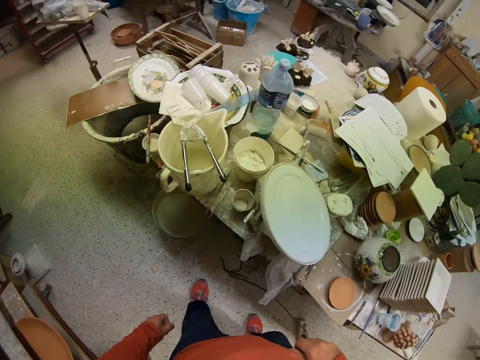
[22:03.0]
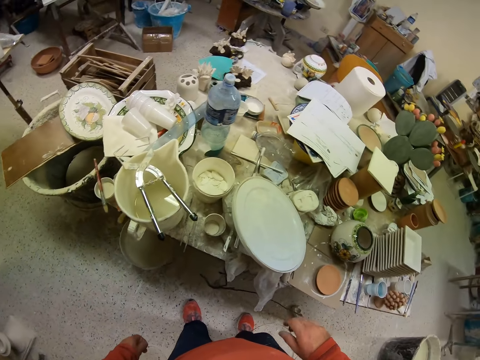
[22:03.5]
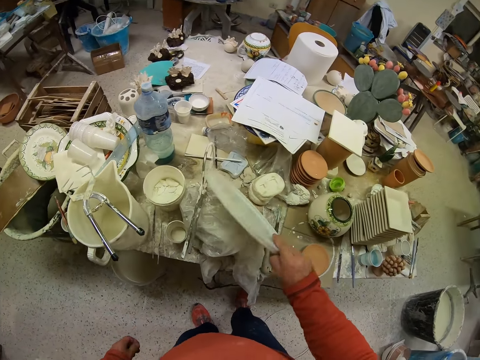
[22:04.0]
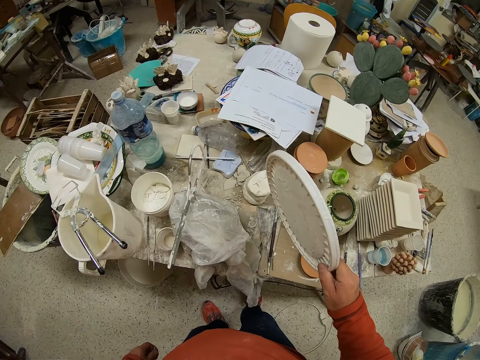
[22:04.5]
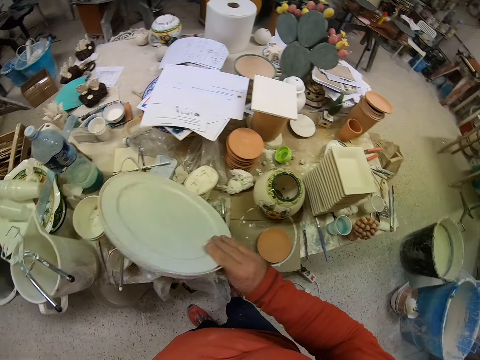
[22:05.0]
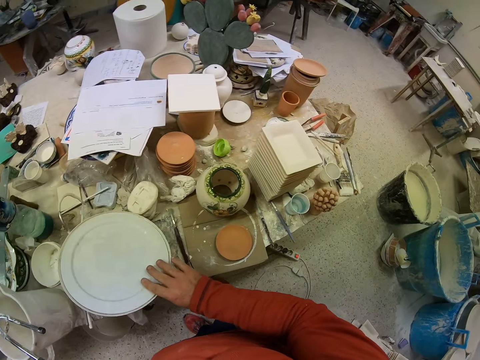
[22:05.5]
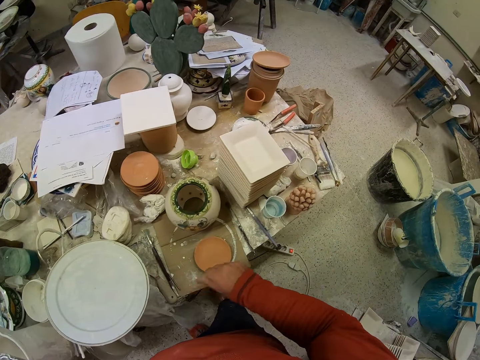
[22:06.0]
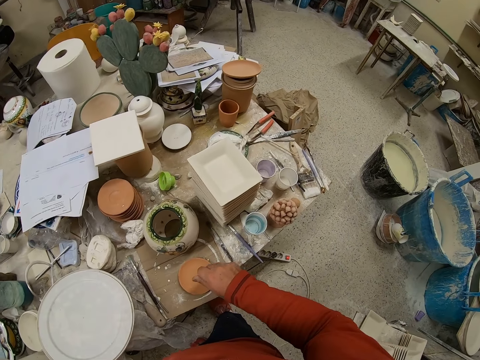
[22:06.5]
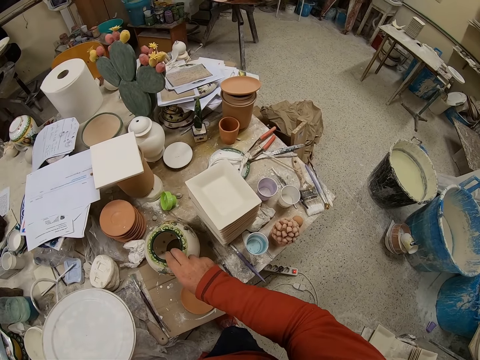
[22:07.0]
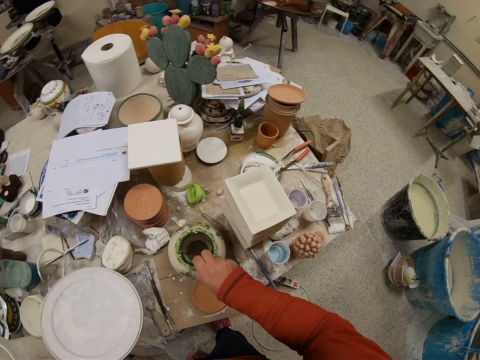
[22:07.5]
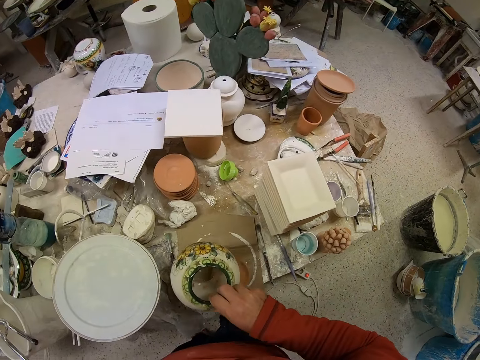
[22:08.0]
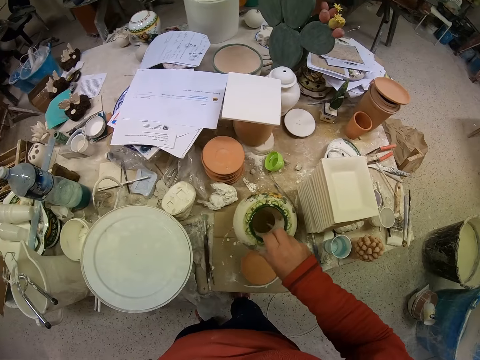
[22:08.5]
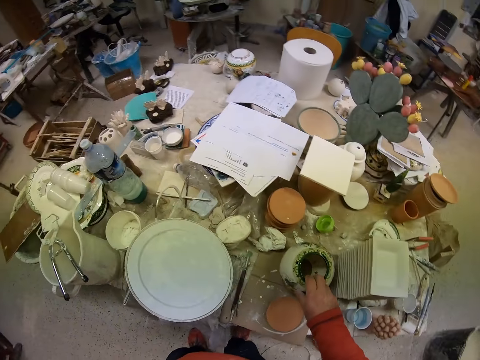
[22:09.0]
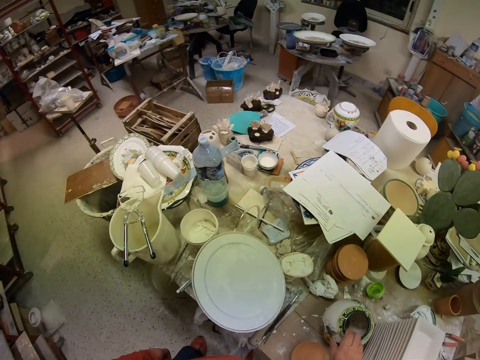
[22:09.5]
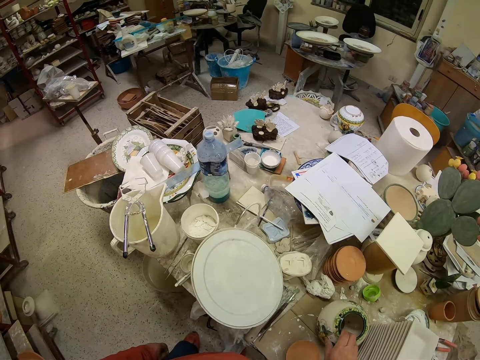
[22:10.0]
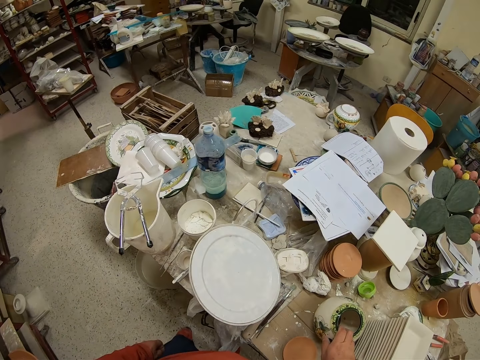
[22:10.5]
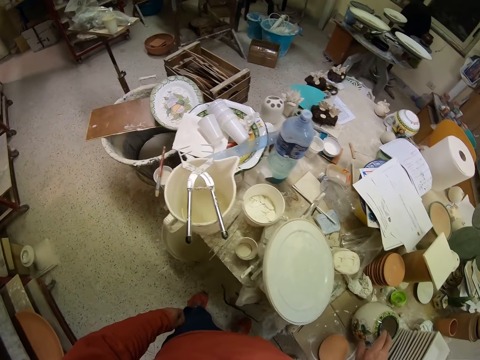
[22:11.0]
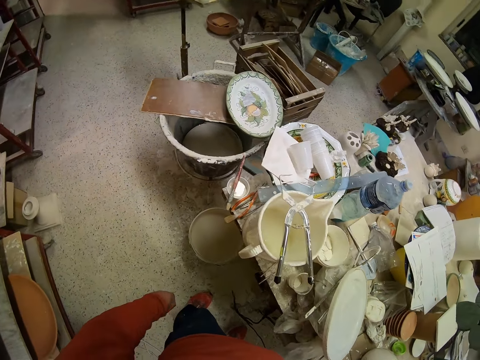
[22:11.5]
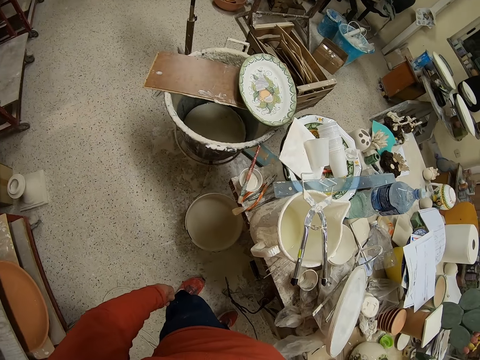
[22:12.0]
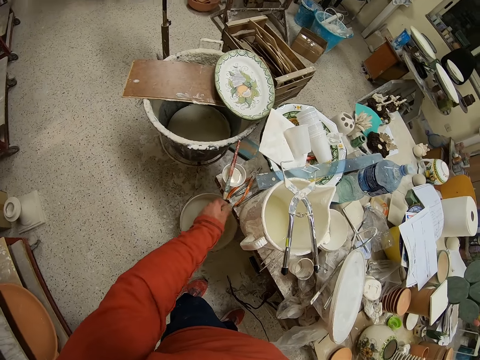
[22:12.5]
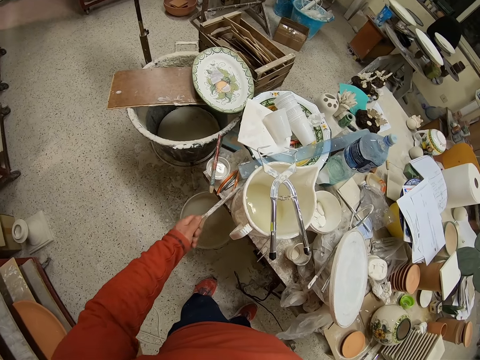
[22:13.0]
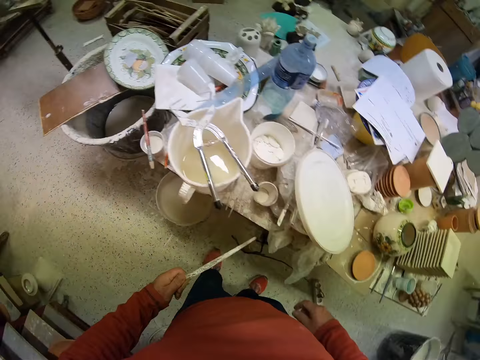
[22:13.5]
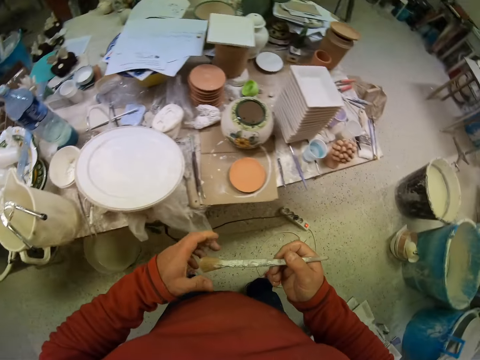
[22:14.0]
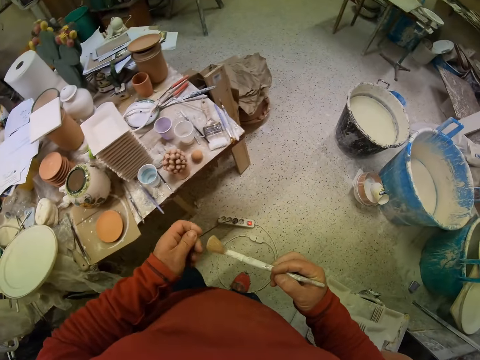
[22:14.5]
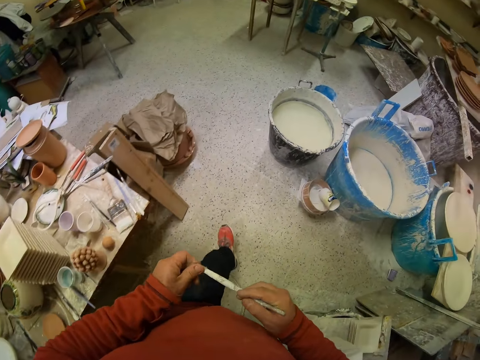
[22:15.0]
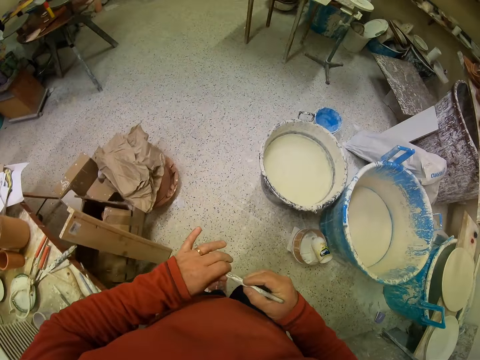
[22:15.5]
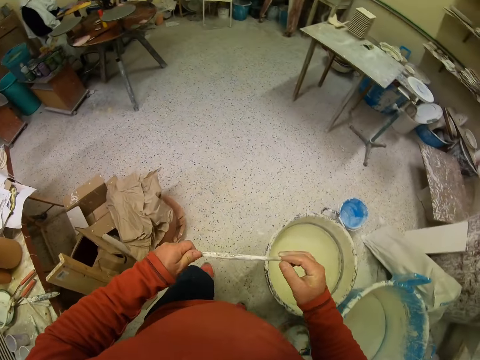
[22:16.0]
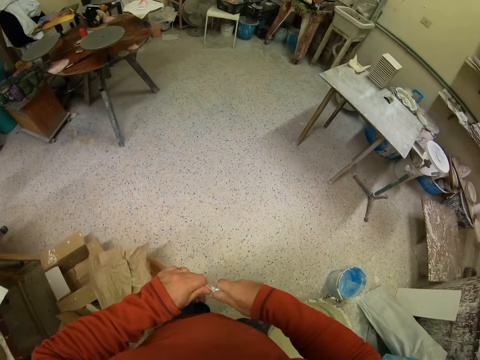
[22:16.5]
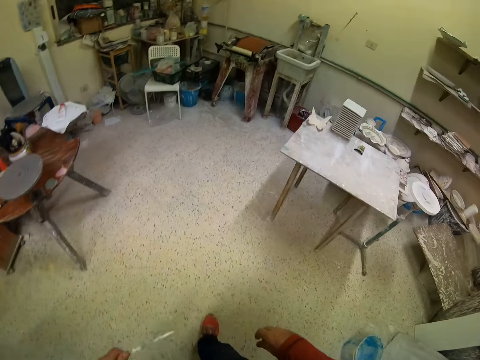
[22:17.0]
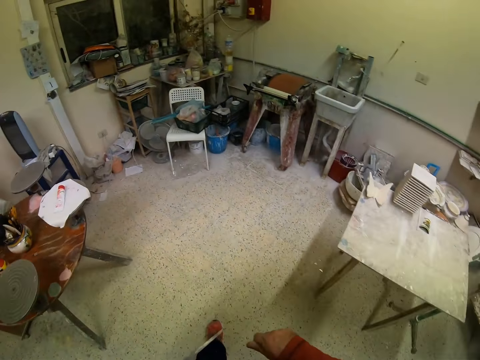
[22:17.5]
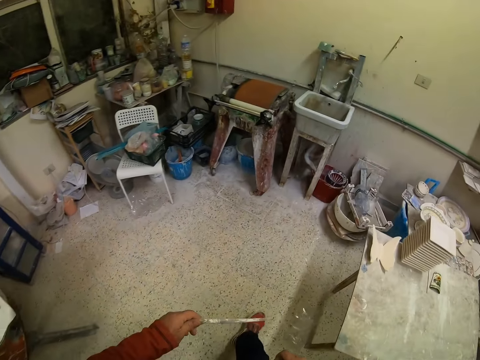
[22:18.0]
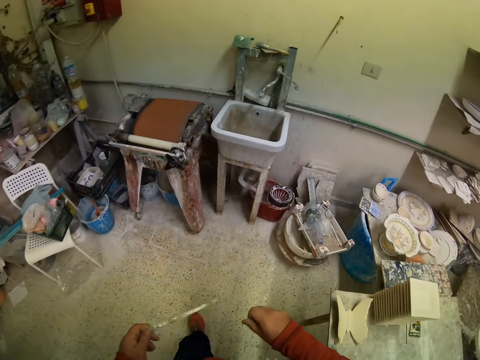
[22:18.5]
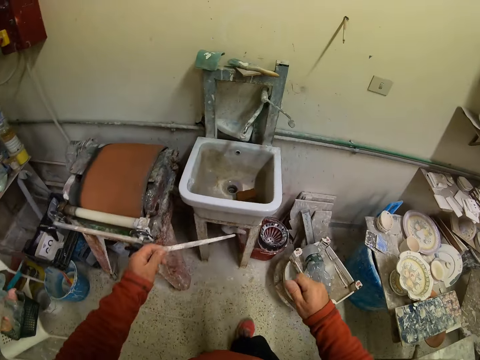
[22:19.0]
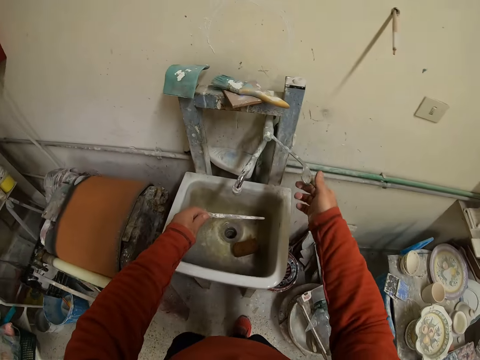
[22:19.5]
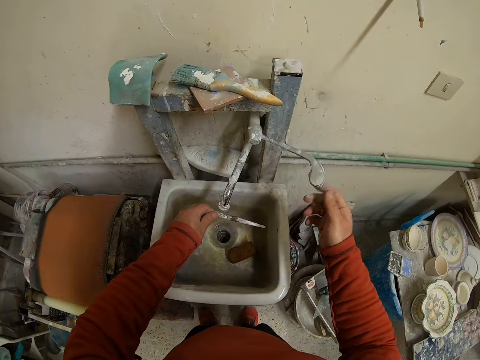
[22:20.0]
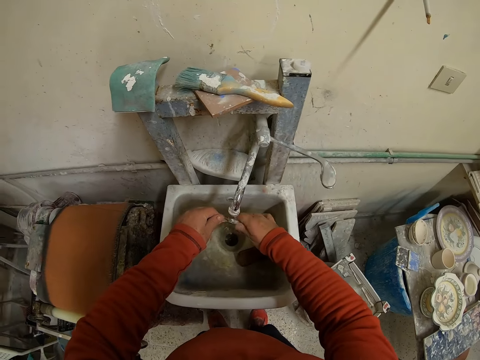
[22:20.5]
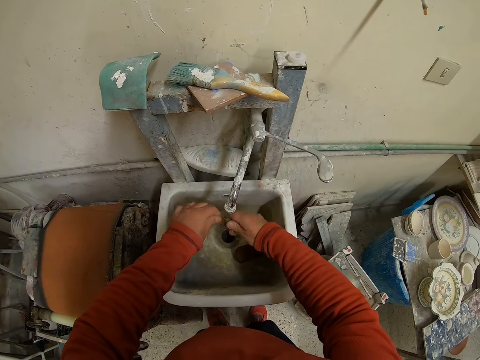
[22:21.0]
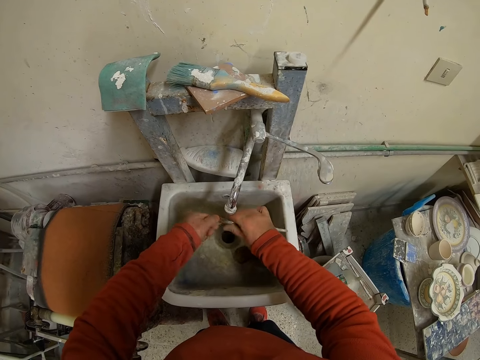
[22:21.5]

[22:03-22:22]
The camera wearer picks up a bucket lid. They put the lid down. They lift a ceramic vase or pot. They put the pot down. They pick up a brush. They clear the brush. They clear the brush again. They wash the brush in a sink.

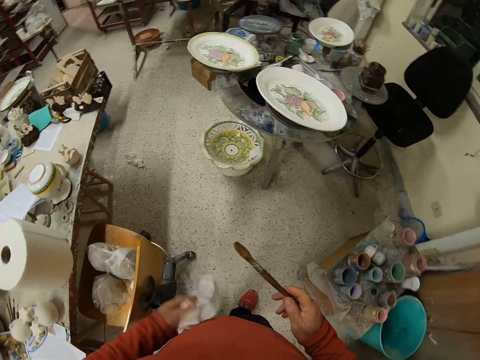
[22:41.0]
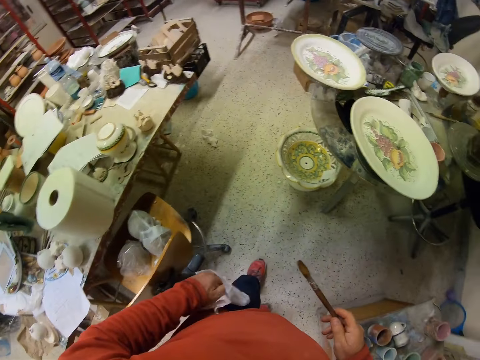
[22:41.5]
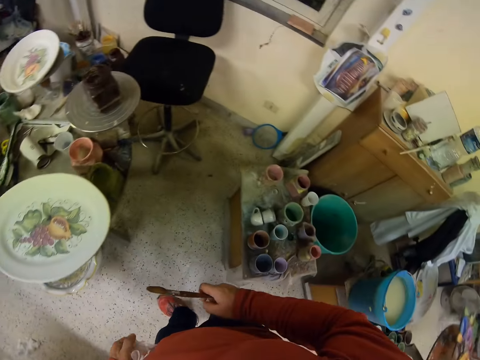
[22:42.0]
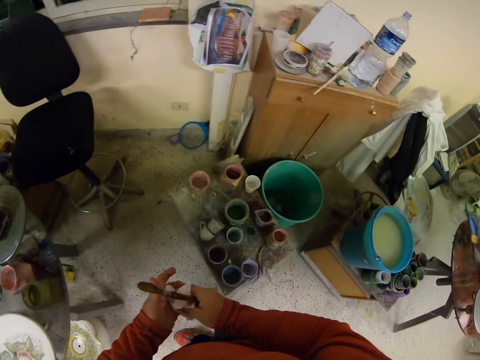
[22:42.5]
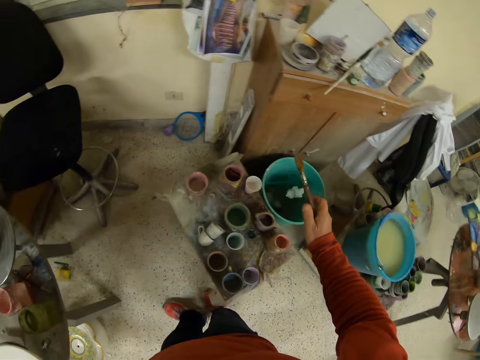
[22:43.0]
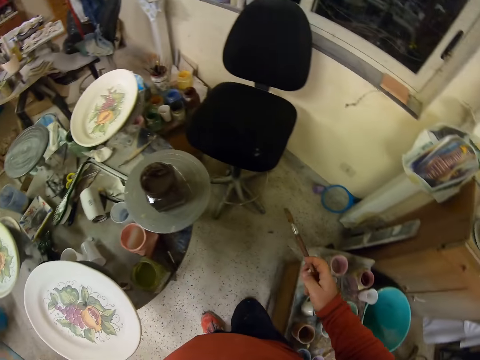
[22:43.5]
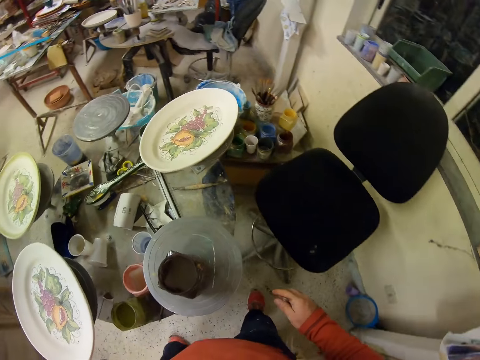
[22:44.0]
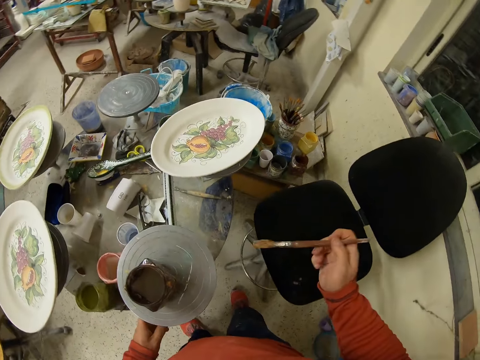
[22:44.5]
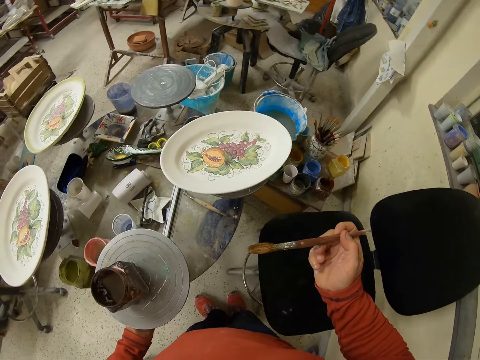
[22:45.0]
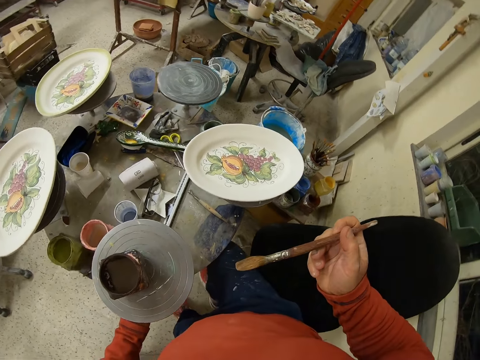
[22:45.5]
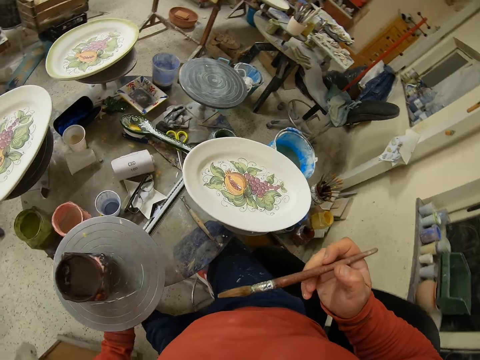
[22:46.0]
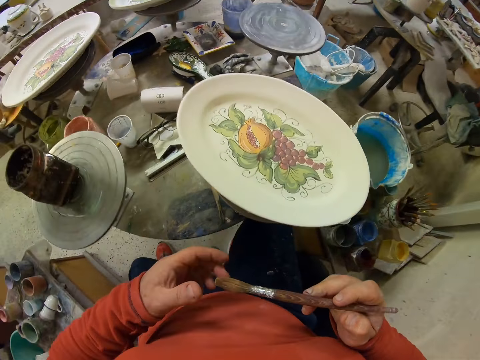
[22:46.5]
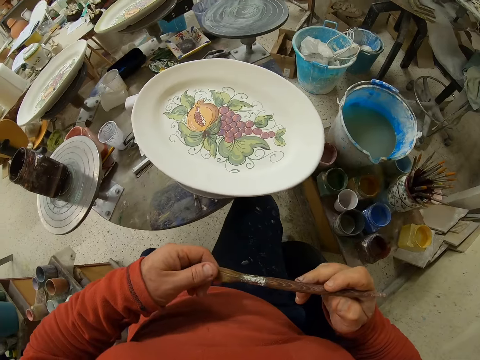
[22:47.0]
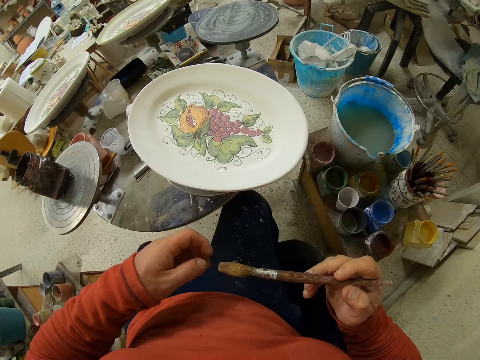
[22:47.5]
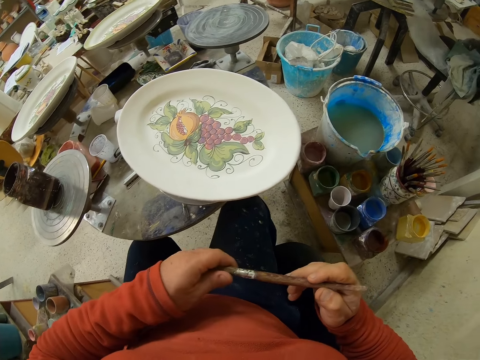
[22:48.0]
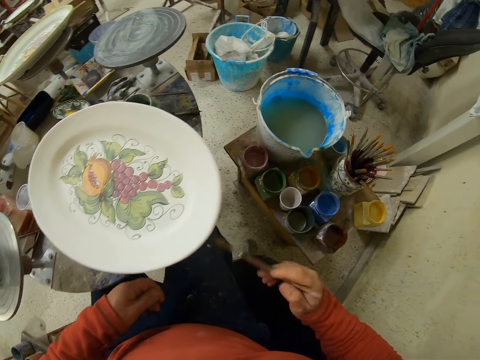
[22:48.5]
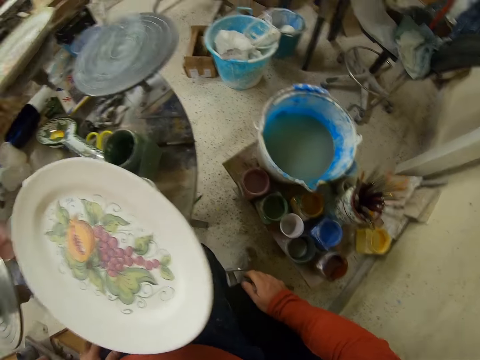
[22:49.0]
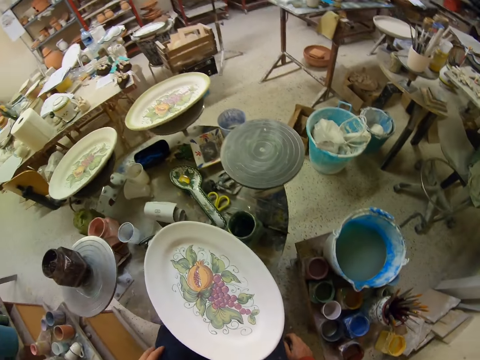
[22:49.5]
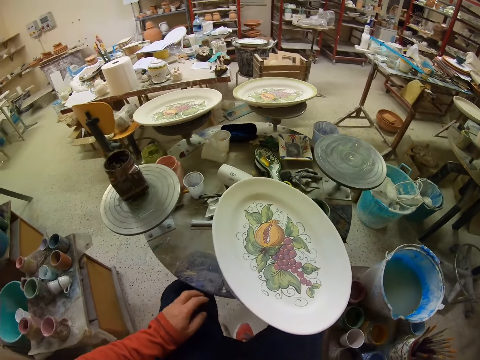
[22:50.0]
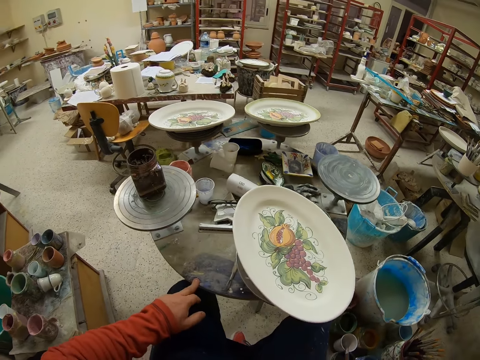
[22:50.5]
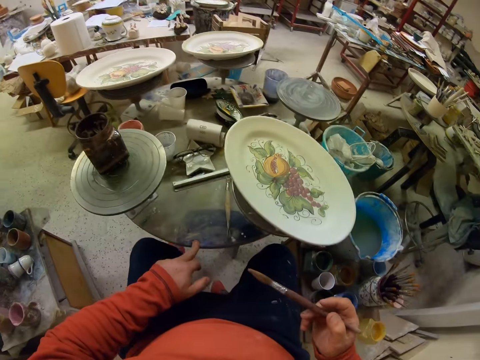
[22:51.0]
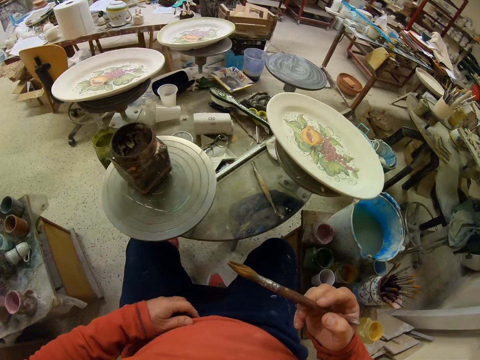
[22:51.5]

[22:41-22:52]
The camera wearer throws the paper towel in a bin. They sit down. They touch the brush. They spin the work table.
